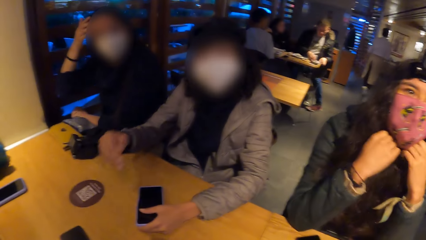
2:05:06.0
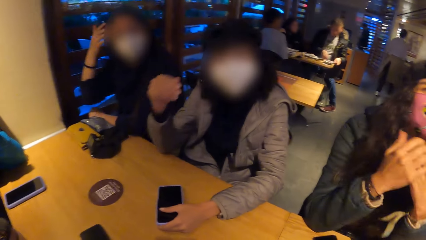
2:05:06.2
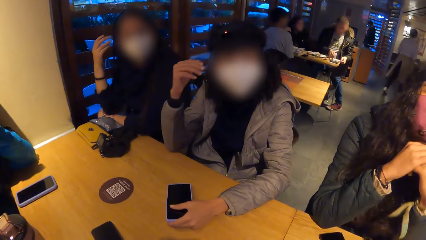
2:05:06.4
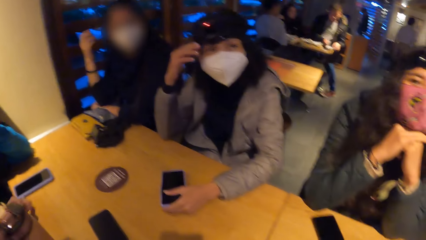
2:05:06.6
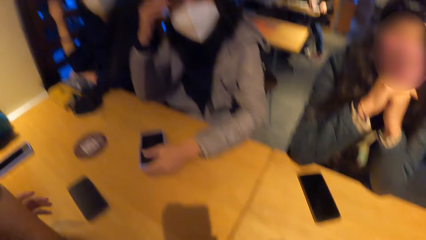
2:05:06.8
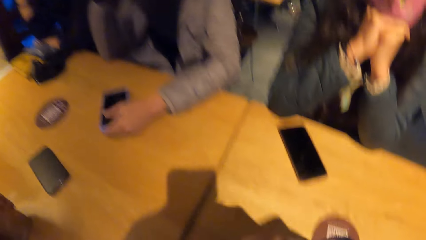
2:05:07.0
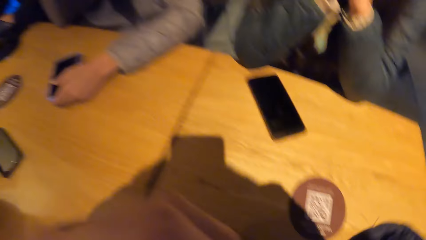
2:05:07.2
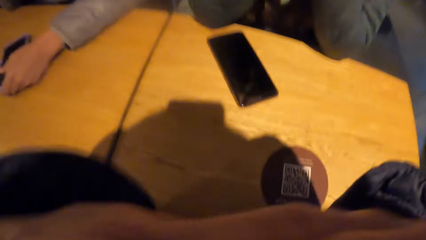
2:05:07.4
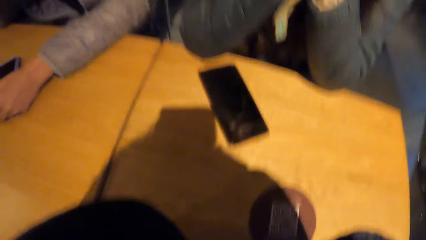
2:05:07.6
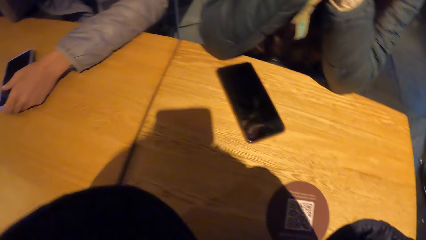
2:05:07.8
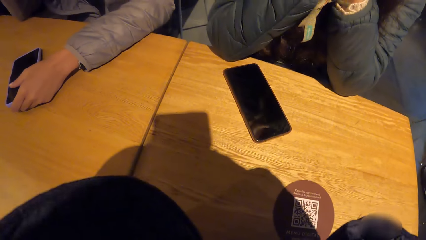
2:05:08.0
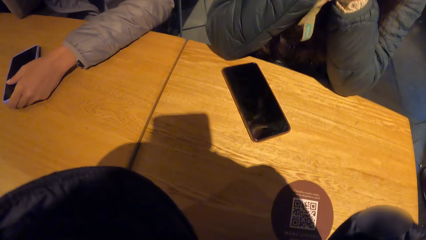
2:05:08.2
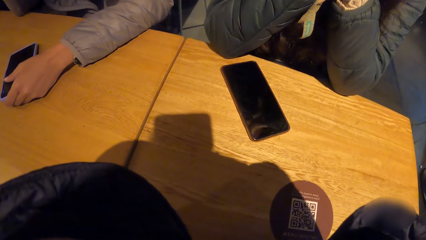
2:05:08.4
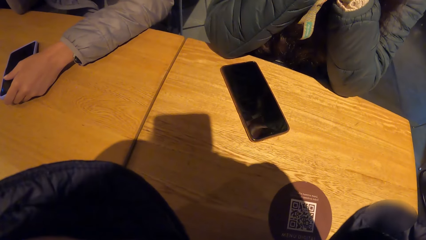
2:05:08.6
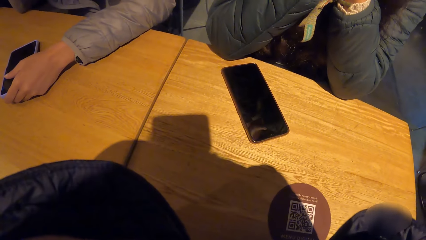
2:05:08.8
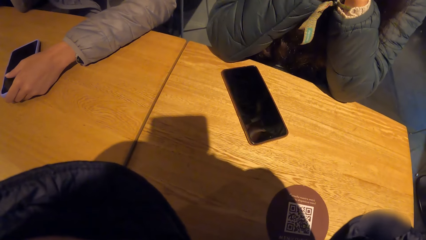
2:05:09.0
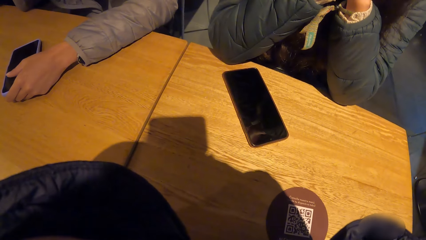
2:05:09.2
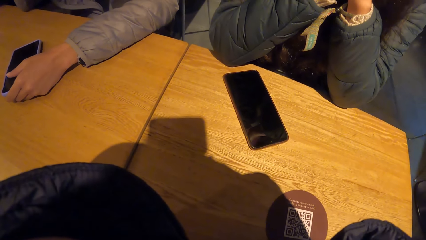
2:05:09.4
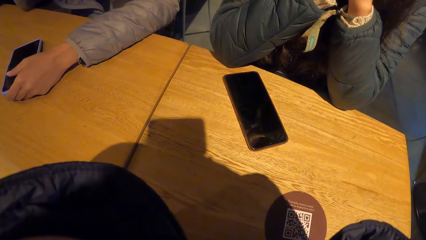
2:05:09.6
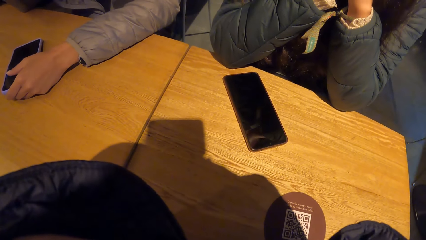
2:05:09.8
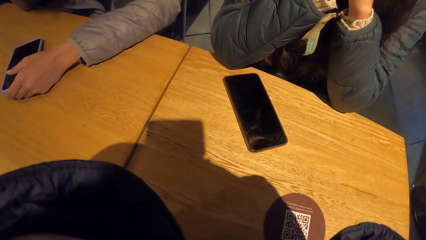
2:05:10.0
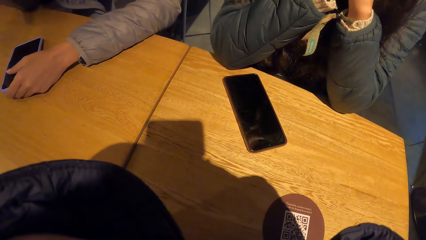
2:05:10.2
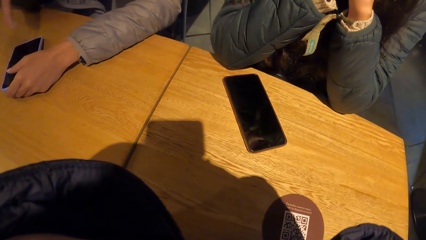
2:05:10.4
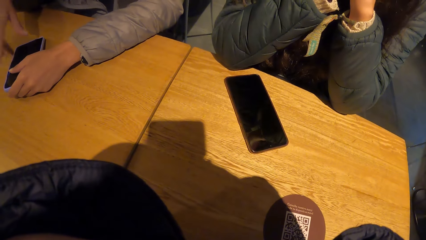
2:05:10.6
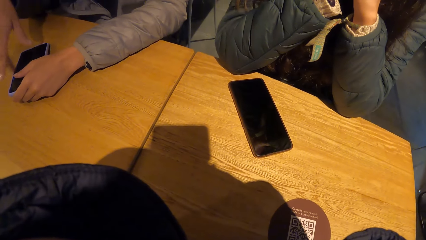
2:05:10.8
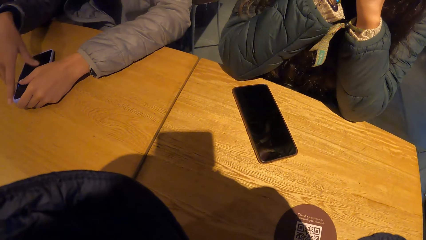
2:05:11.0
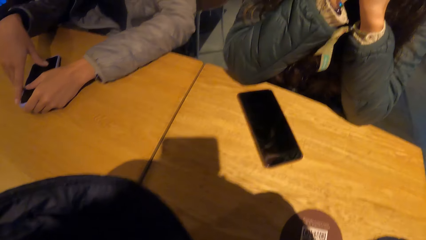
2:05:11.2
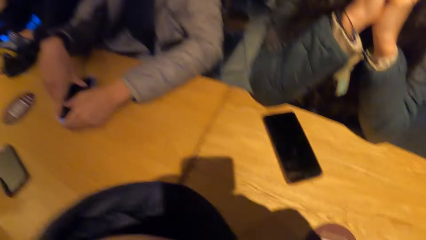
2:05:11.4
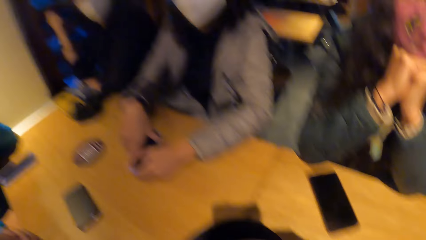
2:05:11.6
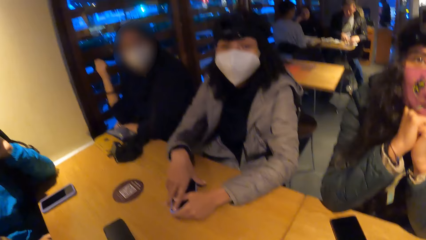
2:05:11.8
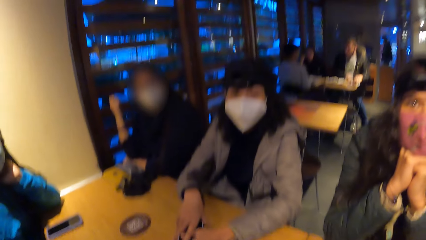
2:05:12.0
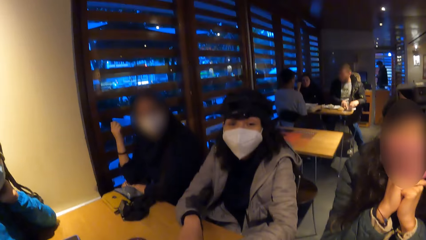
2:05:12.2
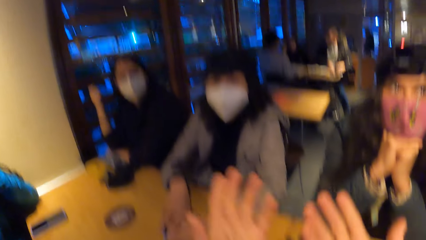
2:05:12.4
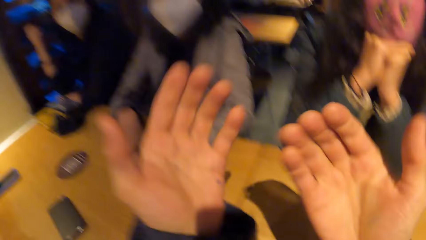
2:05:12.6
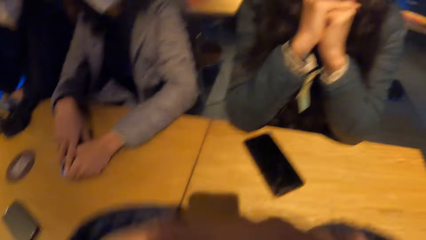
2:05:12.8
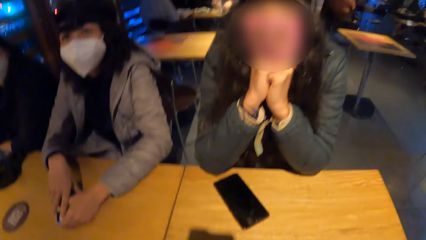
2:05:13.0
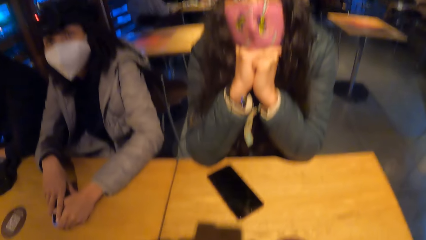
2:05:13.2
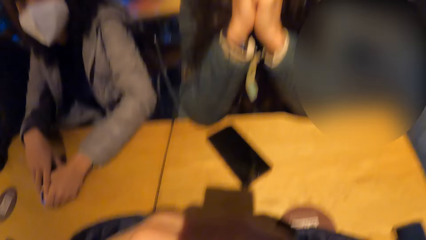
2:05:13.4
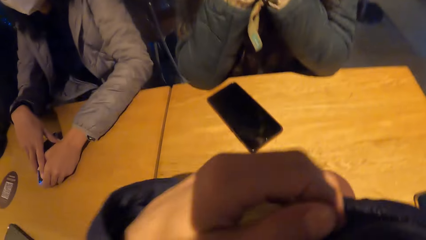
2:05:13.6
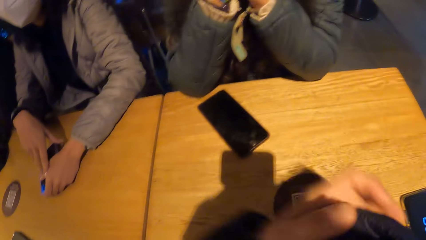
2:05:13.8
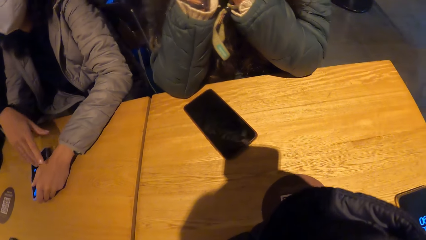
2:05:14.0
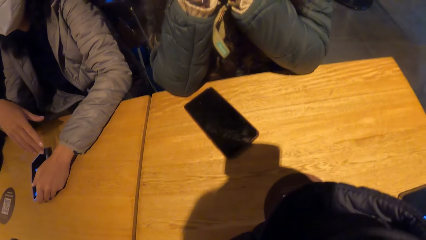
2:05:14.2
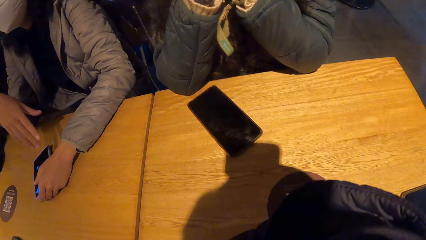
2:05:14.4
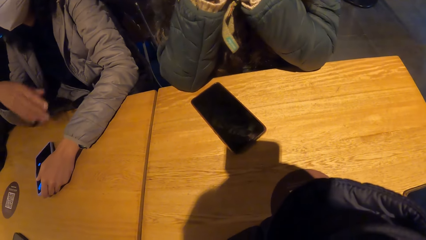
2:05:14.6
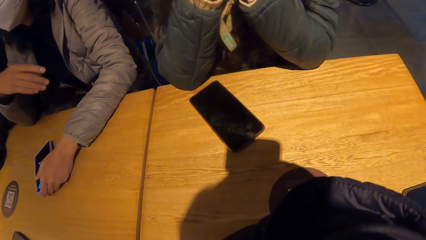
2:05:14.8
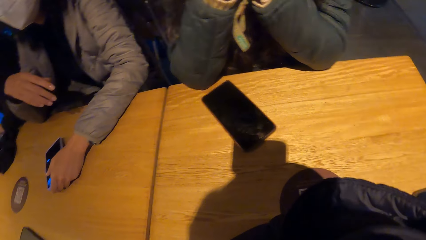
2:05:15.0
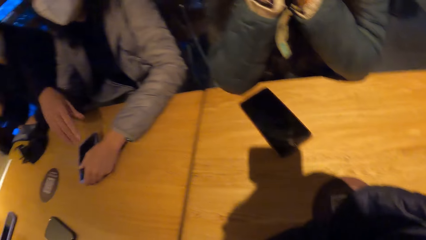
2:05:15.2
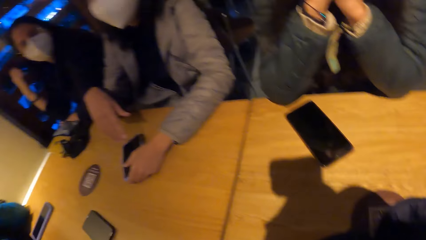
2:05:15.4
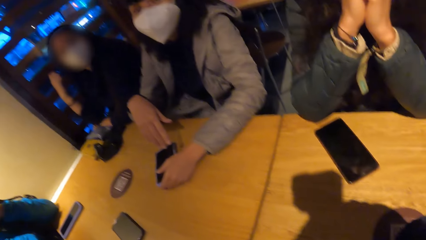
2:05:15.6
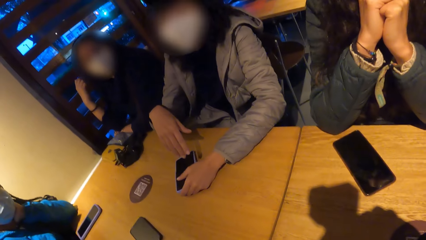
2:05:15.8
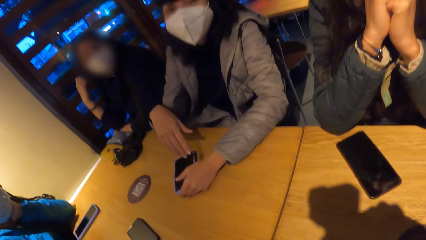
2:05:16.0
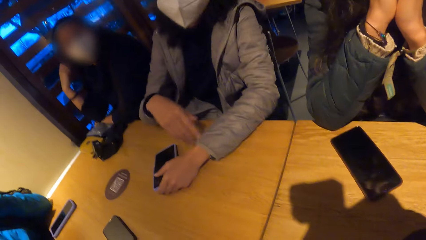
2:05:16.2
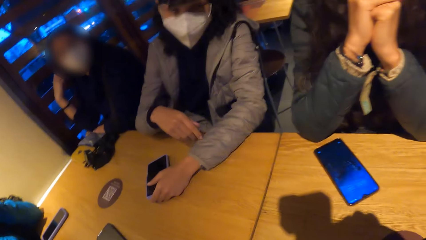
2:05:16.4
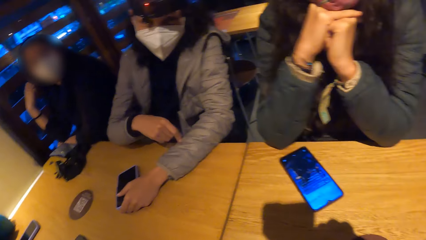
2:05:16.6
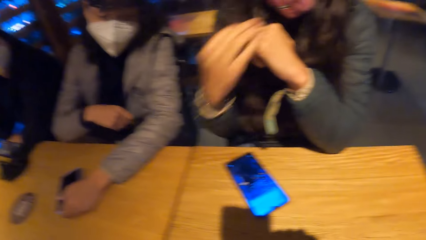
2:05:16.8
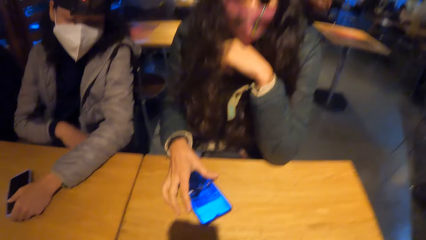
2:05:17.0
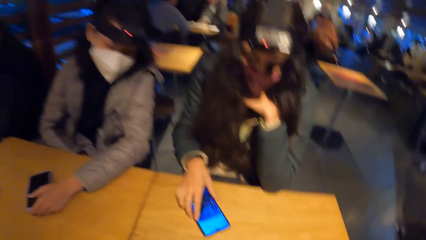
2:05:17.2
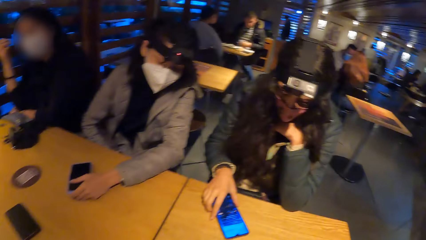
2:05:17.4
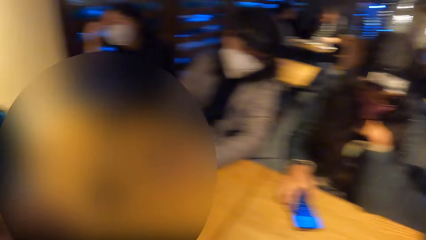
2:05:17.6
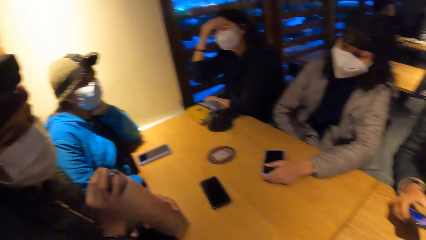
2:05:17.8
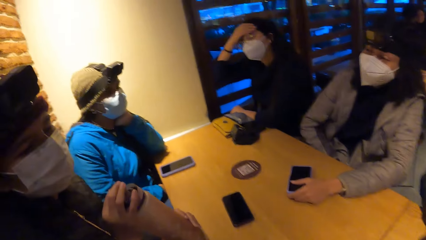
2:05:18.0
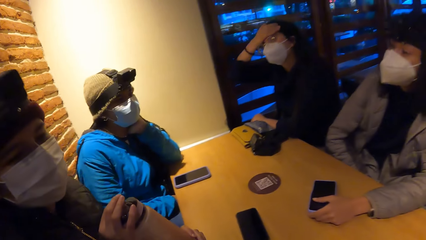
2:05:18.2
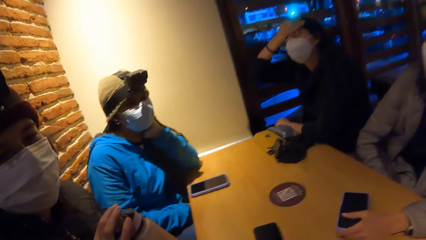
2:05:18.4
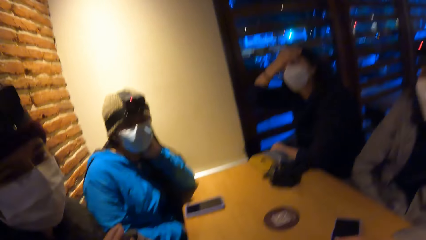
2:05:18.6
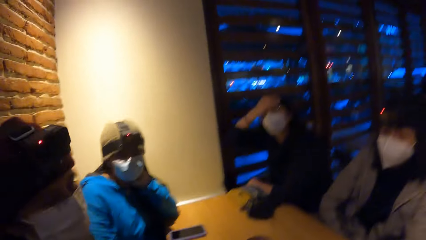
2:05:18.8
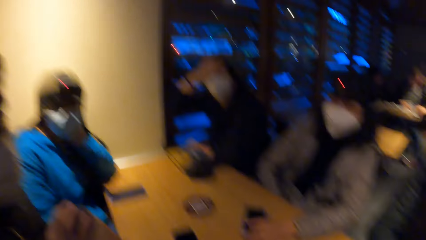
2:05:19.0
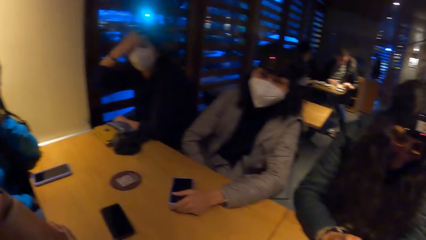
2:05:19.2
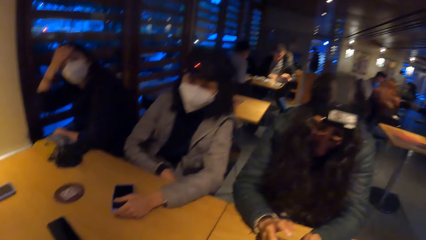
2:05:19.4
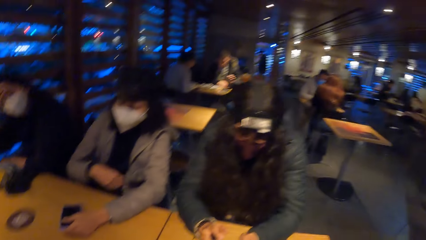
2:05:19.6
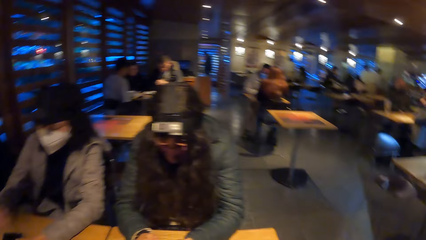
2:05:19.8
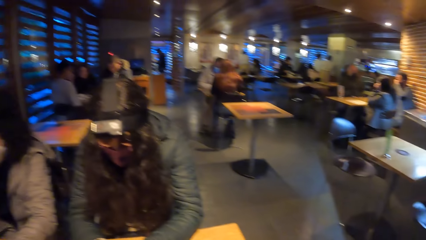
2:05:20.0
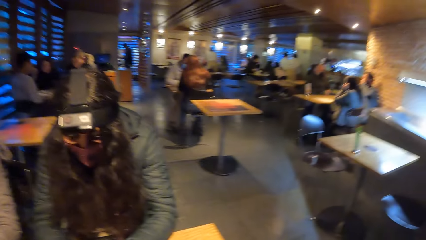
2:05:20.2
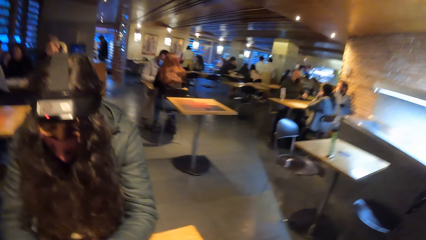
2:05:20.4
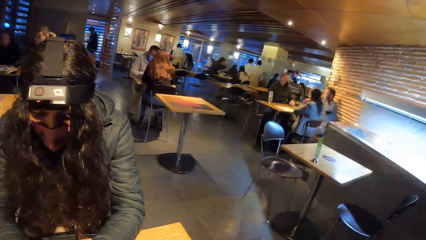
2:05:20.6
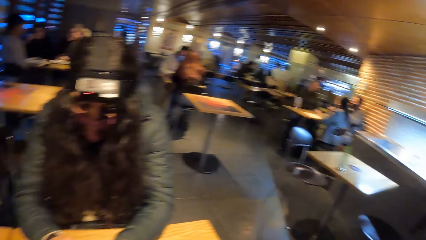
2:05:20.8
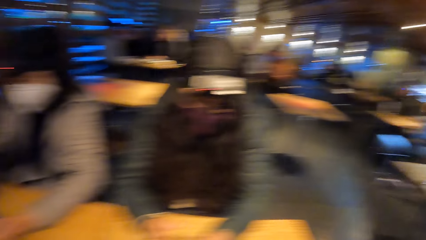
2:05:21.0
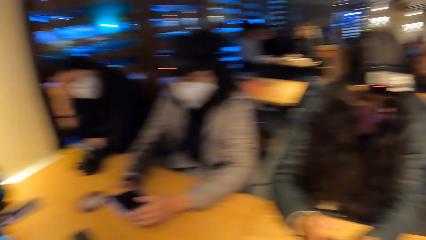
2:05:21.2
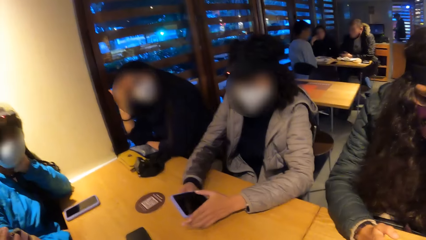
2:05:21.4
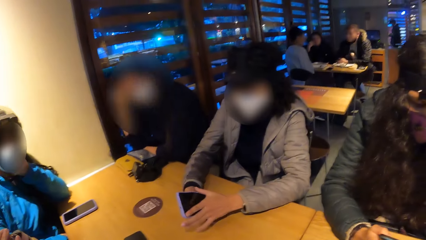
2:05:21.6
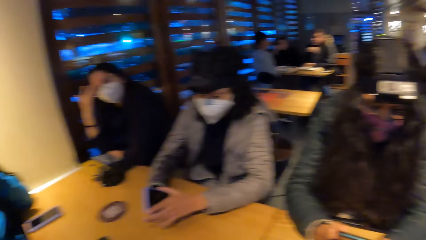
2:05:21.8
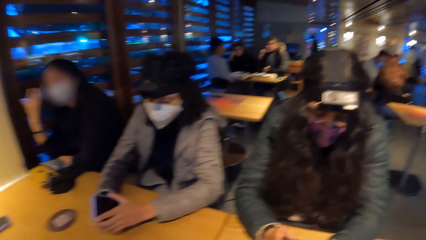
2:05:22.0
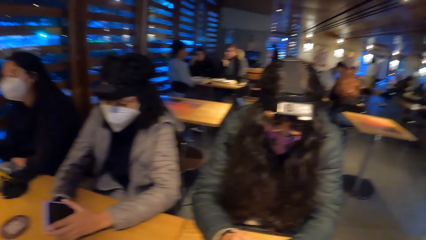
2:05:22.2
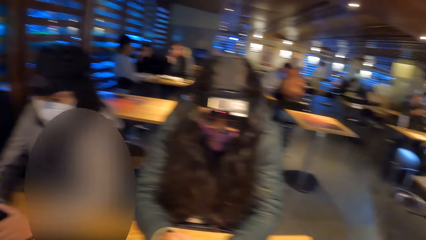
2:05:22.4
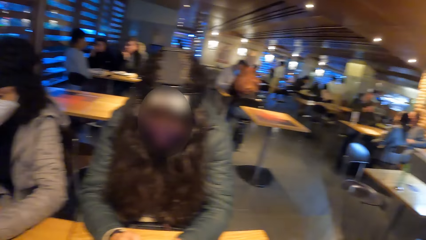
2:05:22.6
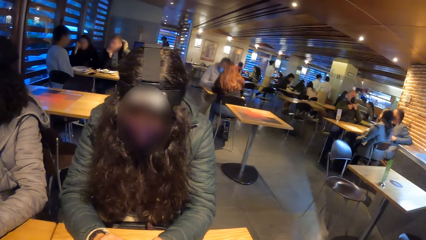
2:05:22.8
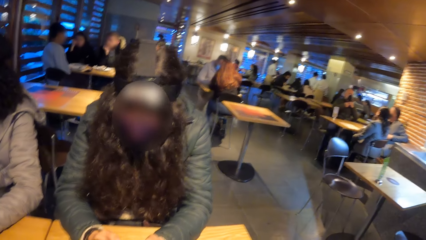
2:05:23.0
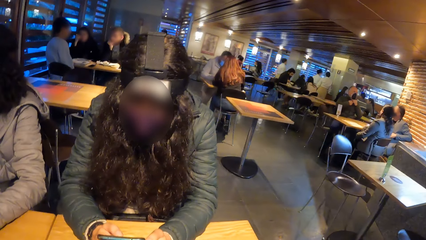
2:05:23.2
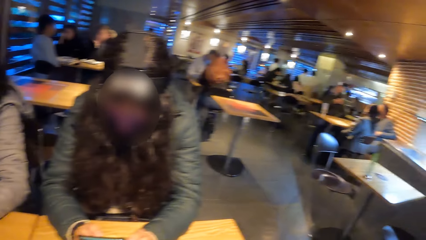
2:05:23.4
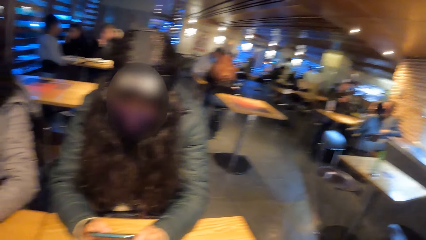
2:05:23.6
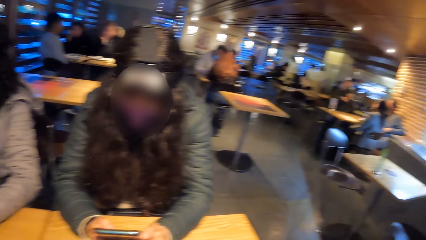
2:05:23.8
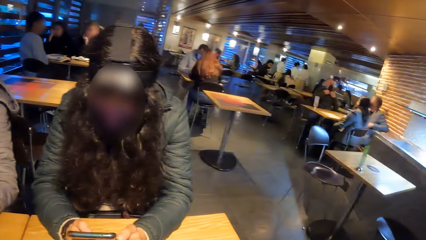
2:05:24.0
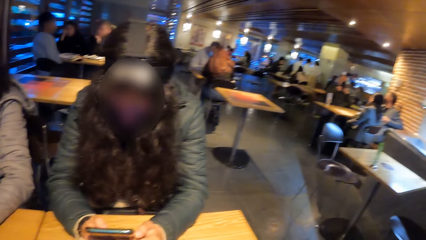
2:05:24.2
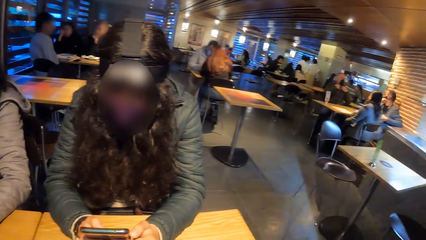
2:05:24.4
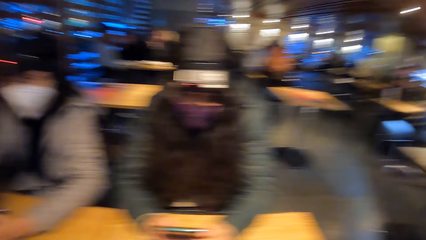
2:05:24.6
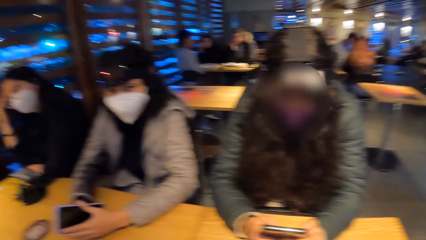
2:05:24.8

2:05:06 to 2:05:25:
A woman holds the phone on the table with her left hand. The woman touches her hair with her right hand. The camera wearer places her elbows onto the table. The woman holds the phone in her left hand with both hands. The camera wearer gesticulates with both hands. She places her hands onto the table. The woman gesticulates with her right hand. Another woman picks up the phone from the table with her right hand. The first woman holds the phone in her left hand with both hands. The other woman operates the phone with both hands.
